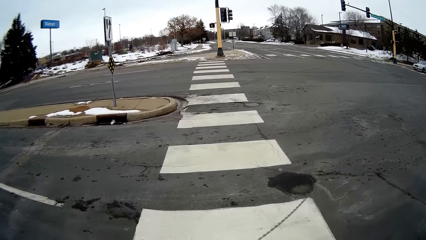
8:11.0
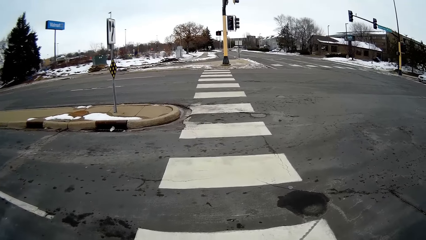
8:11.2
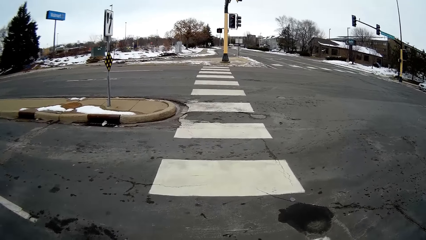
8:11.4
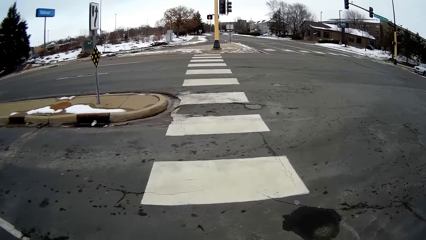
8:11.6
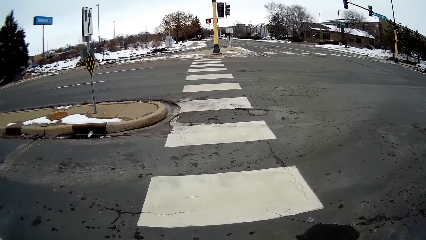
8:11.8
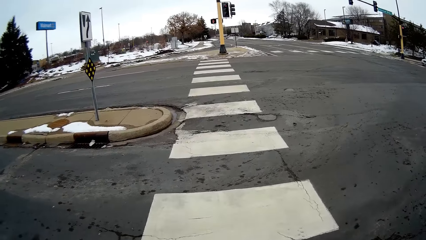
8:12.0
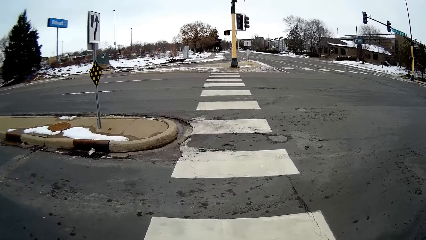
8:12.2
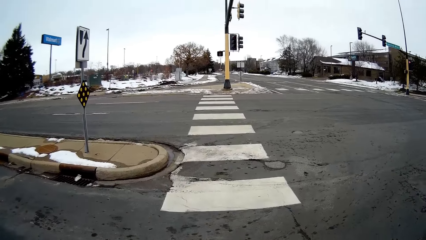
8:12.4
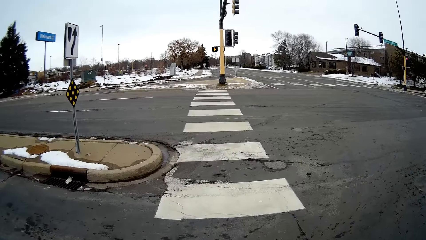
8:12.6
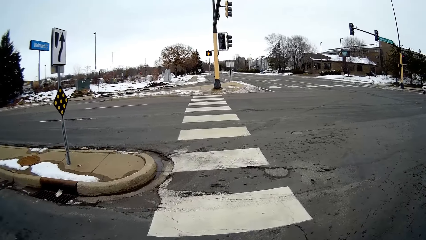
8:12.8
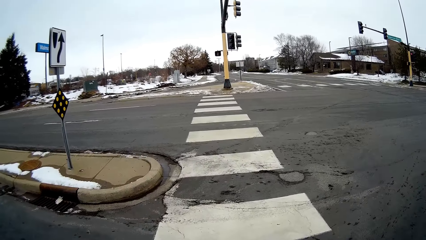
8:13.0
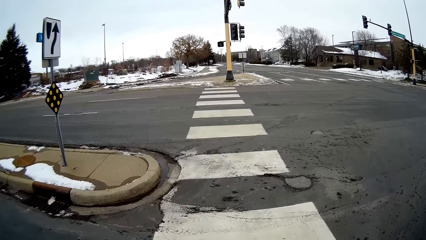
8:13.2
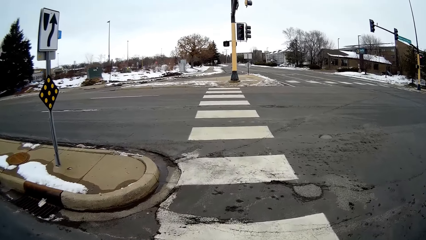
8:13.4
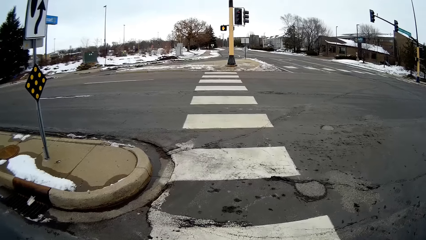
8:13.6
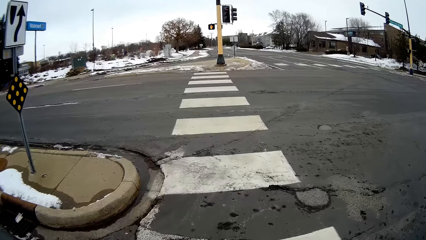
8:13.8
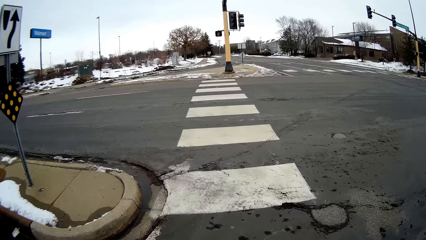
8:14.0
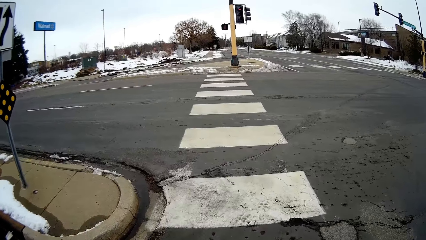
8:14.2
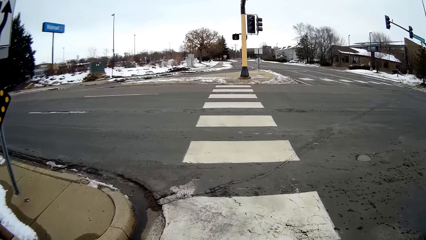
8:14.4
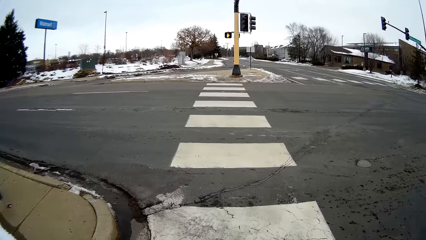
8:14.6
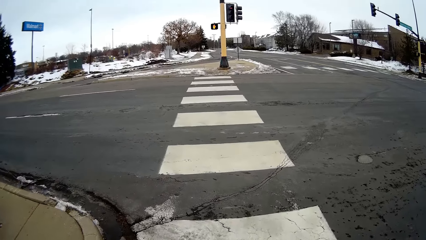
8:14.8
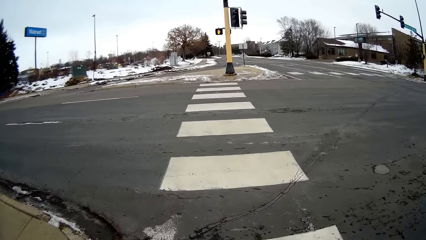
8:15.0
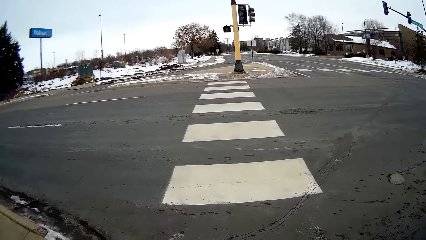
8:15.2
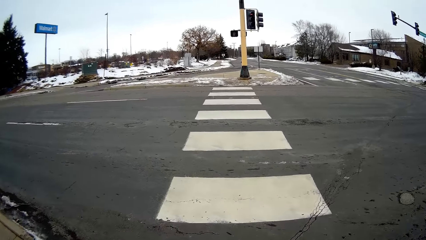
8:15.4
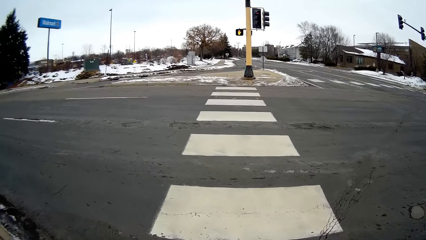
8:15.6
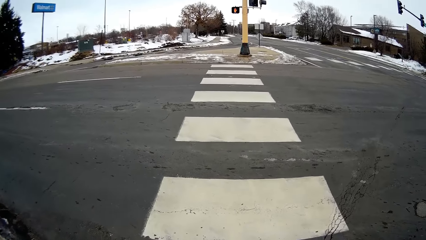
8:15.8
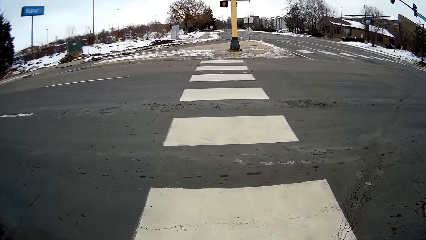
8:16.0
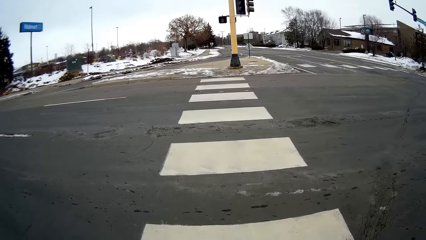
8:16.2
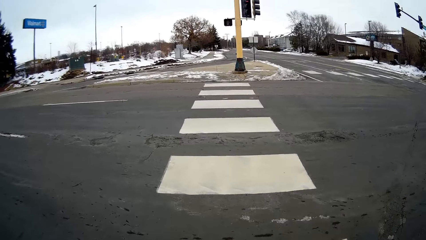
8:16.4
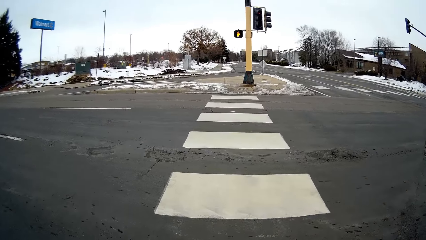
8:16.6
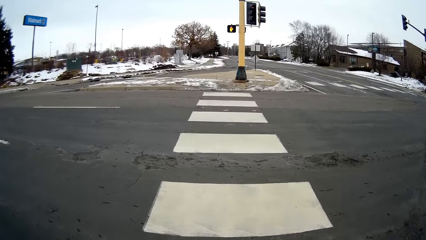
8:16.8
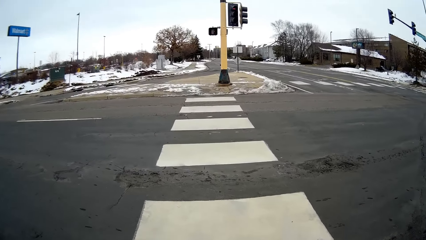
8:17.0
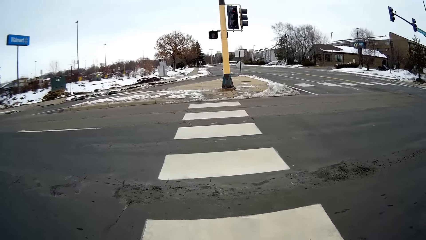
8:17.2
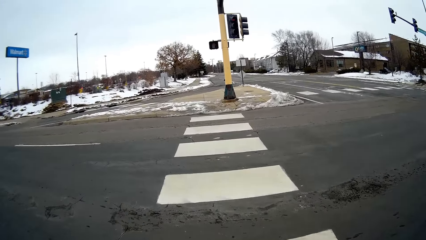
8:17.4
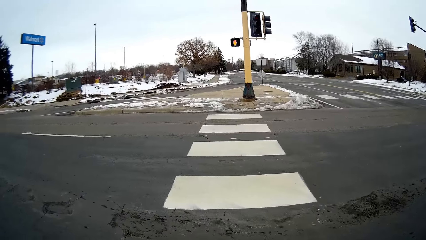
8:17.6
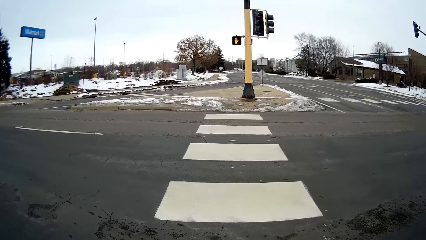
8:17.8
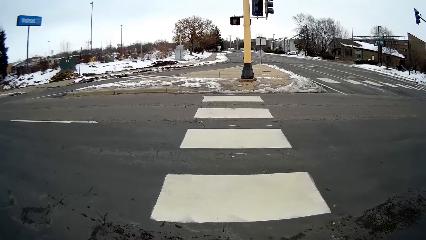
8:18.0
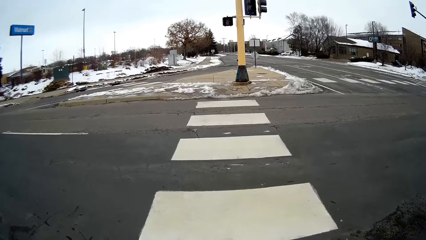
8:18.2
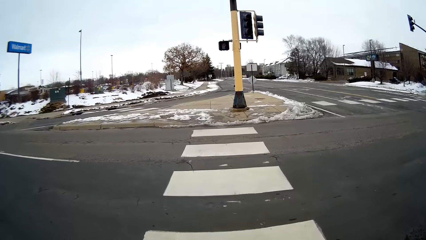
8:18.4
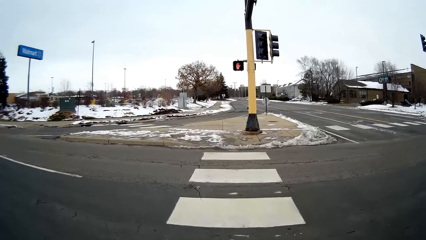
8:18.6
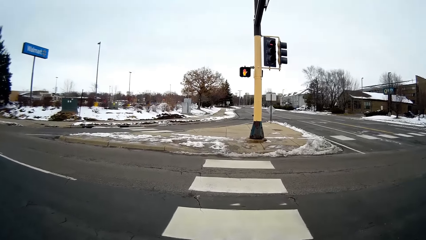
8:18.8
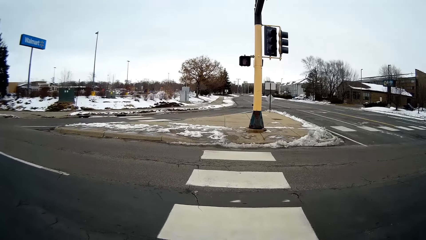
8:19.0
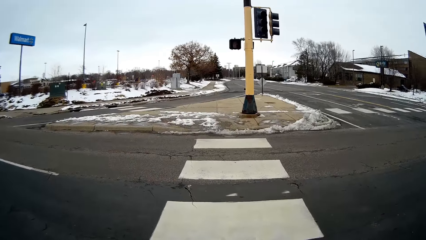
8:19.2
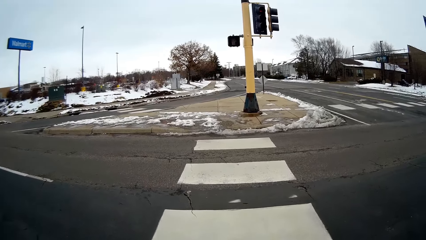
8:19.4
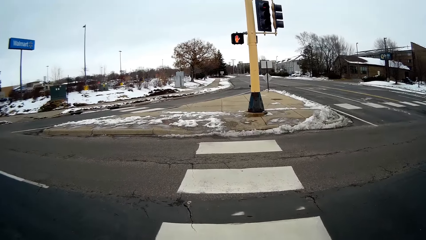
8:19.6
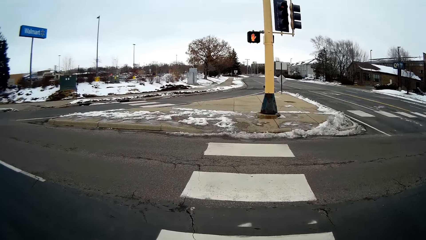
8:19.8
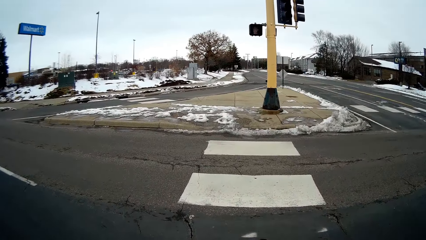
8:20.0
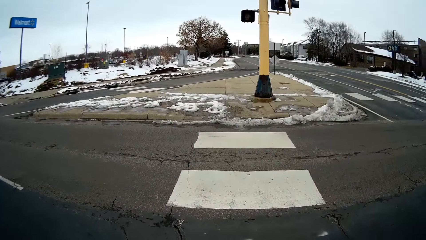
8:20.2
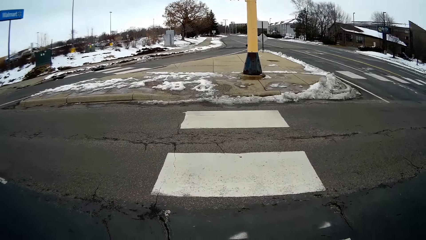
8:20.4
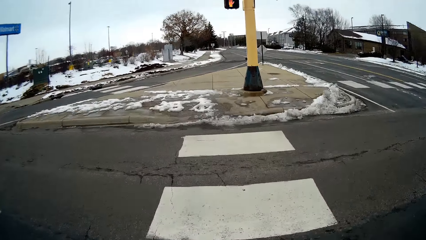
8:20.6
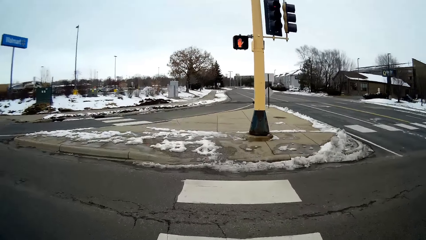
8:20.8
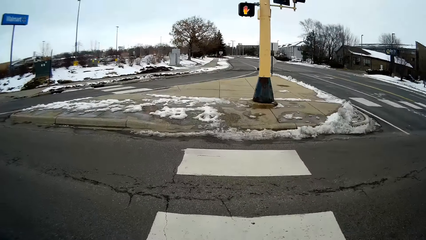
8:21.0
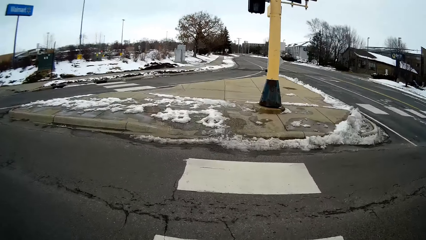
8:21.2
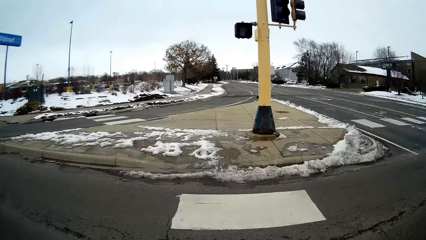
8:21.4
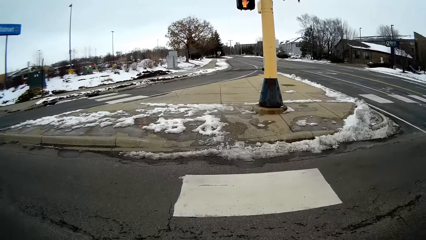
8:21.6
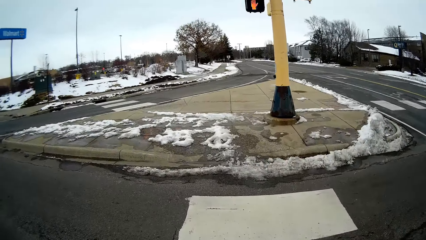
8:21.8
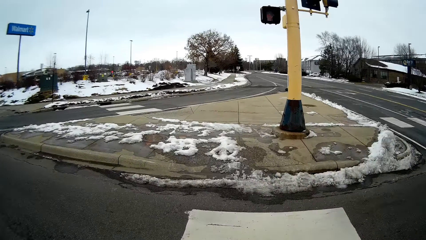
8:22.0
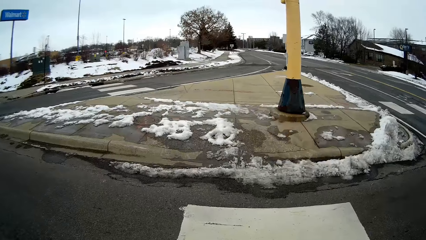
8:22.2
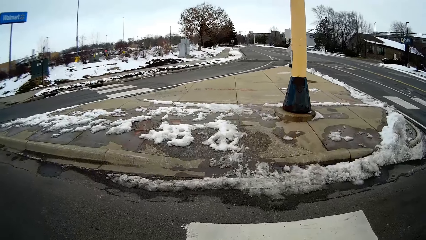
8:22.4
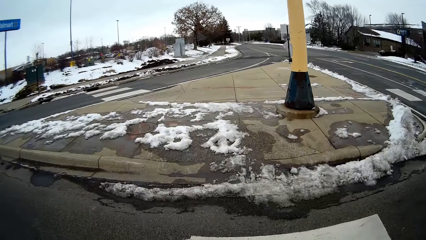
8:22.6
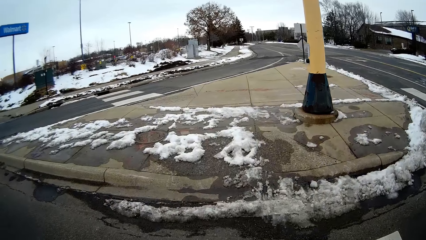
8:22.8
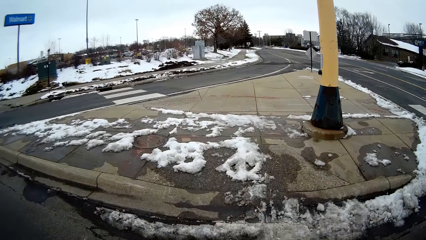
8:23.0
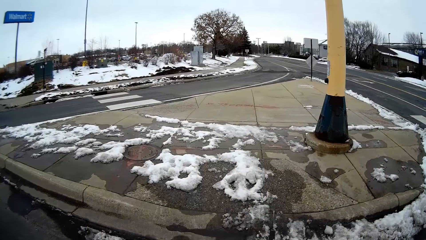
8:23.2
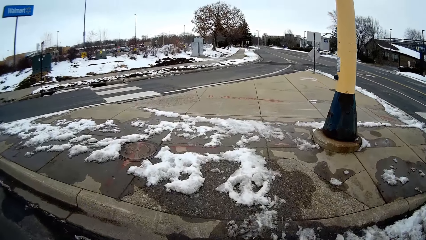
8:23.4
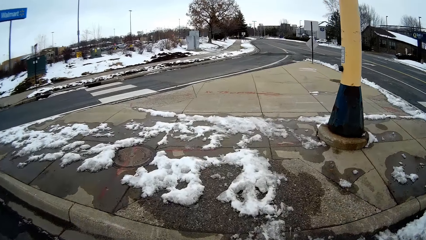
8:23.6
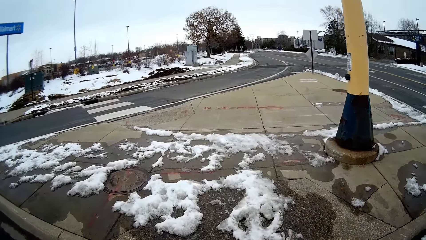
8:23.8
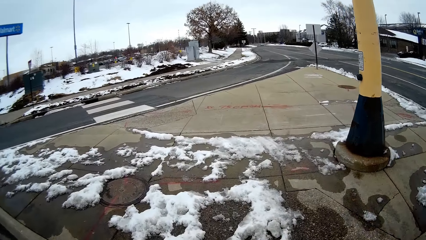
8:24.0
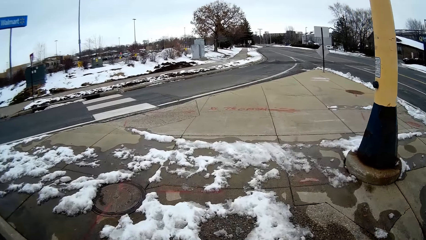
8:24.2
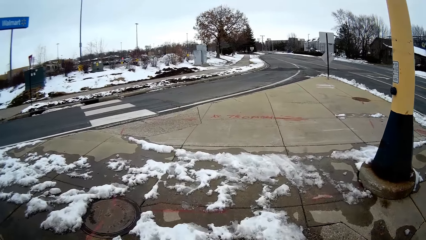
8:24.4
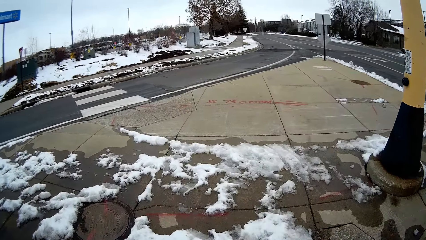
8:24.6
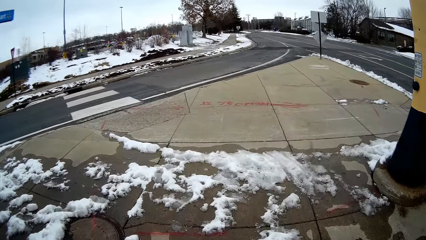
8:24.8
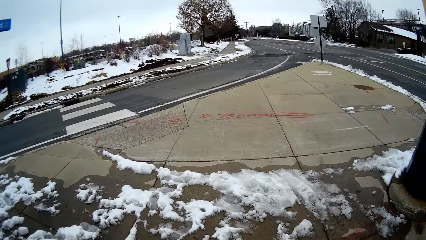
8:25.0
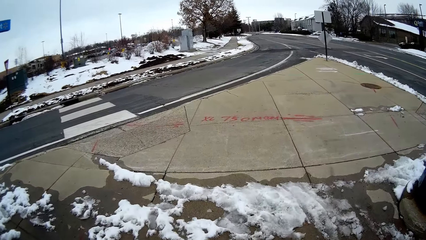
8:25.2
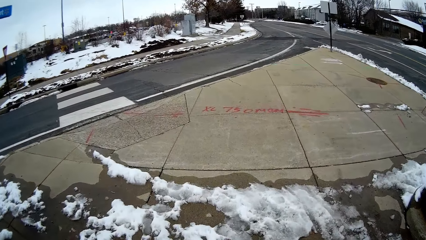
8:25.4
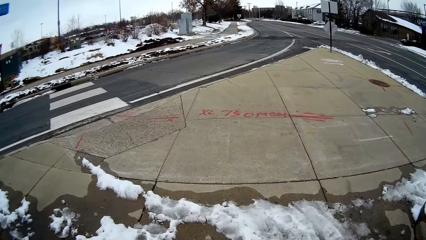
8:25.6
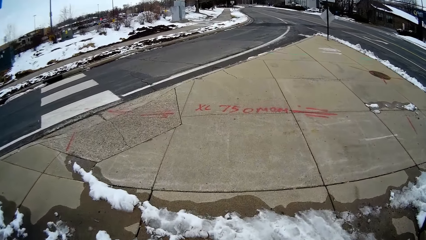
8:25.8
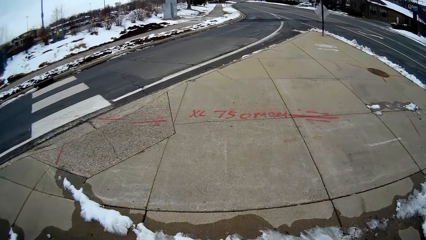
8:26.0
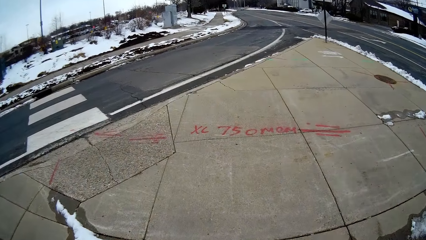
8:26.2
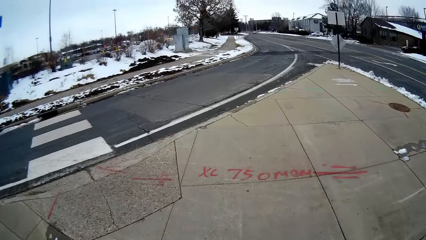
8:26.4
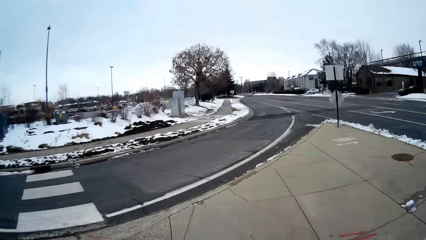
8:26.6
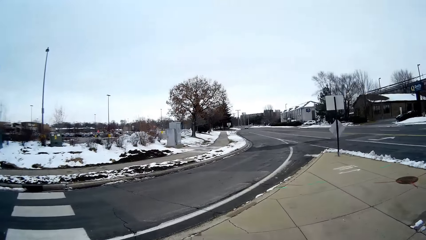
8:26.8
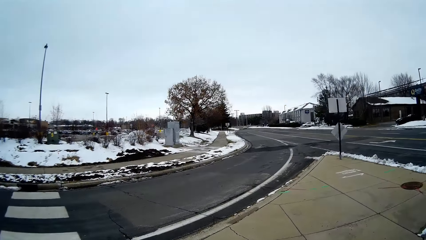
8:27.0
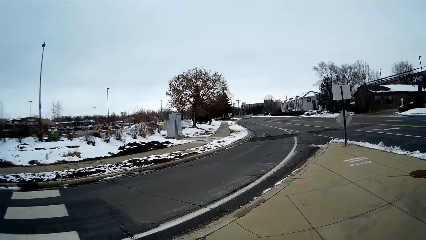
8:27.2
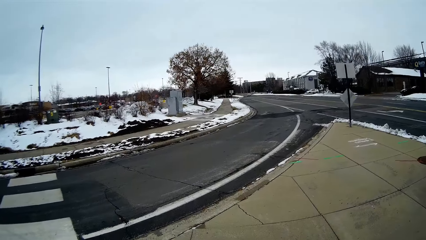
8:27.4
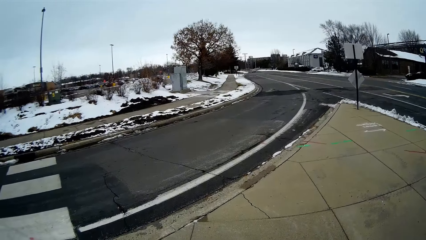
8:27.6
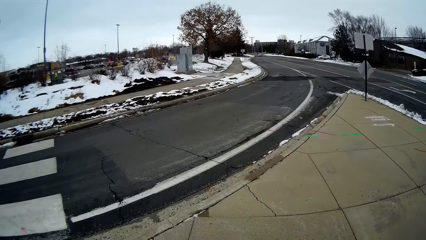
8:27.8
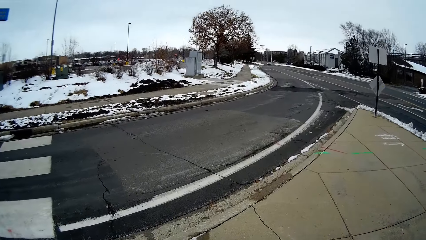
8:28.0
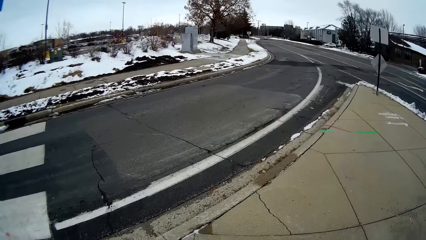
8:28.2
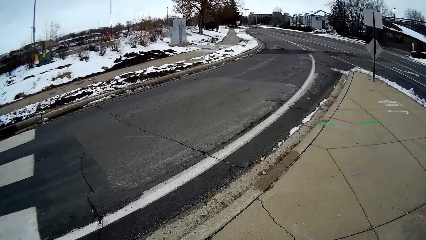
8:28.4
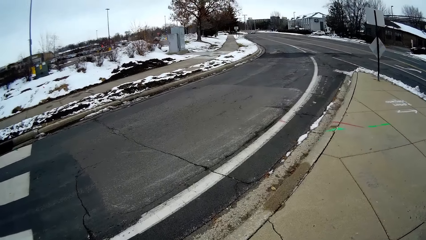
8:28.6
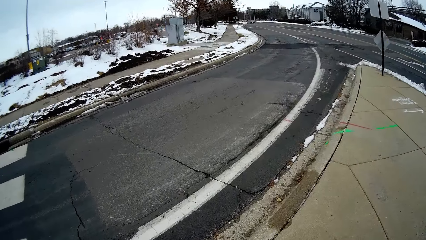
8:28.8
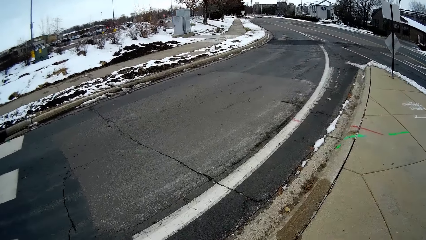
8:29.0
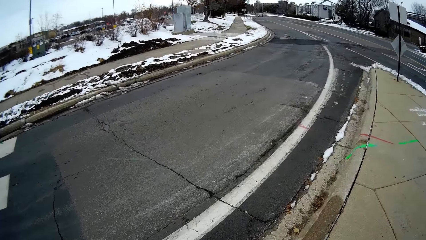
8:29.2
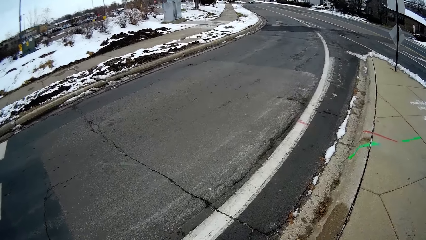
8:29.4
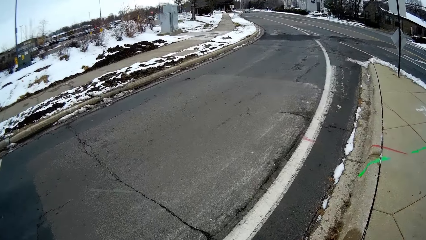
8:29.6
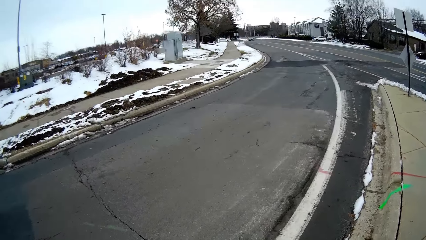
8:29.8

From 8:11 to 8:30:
The camera wearer walks on the road. They talk with a person. They walk on the road. The person talks with the camera wearer. The camera wearer walks on the pavement. They walk on the pavement again.
